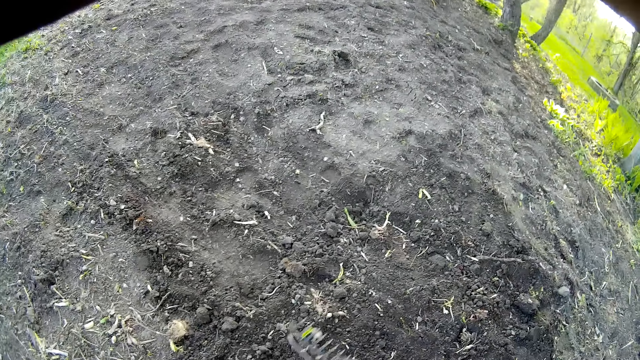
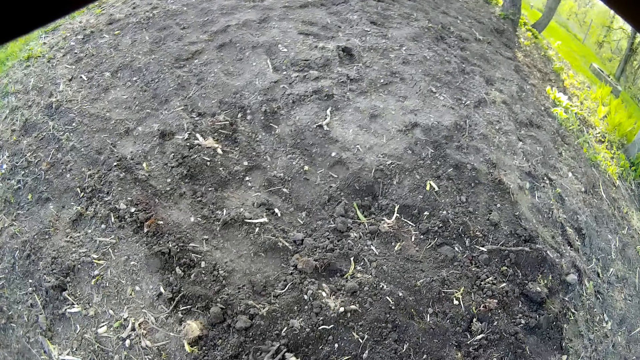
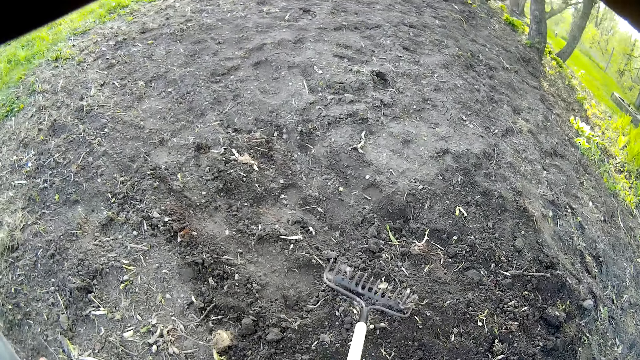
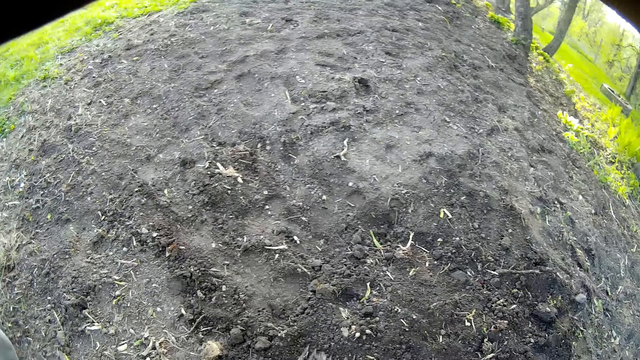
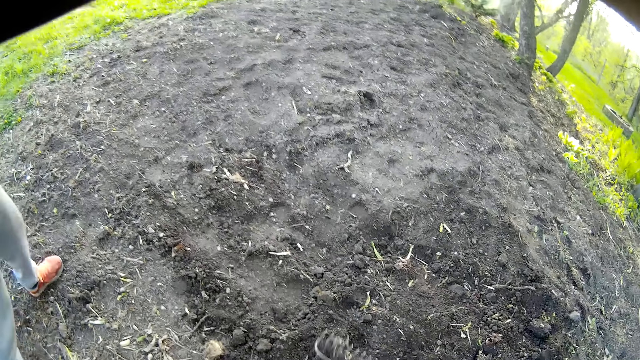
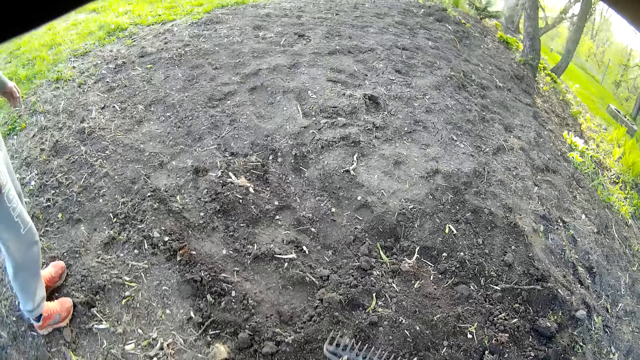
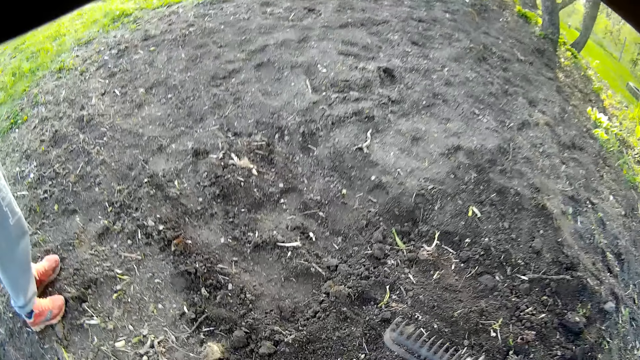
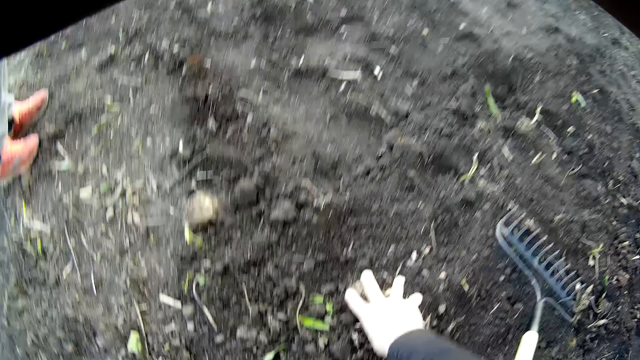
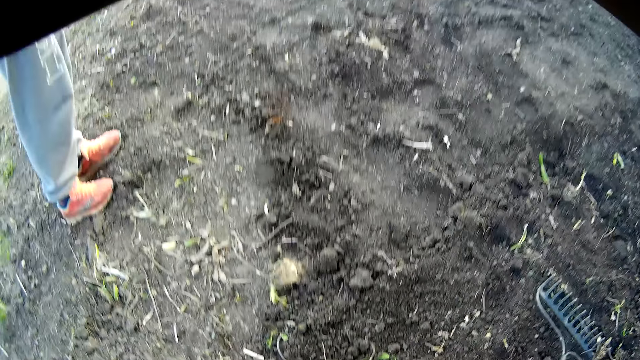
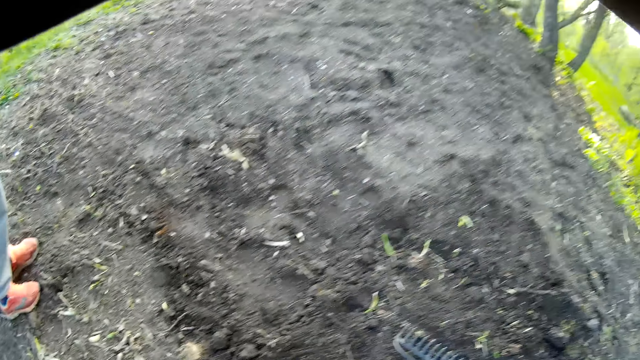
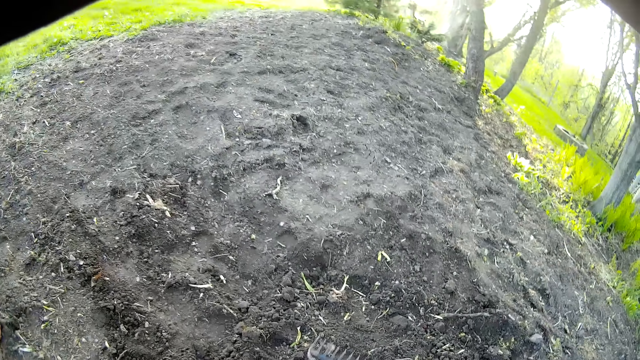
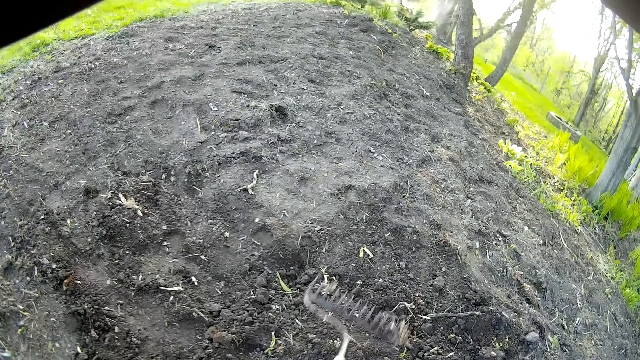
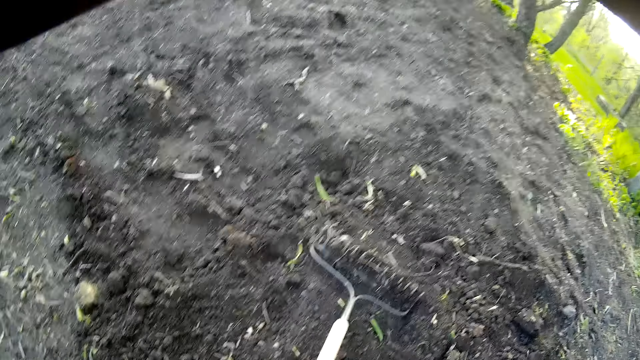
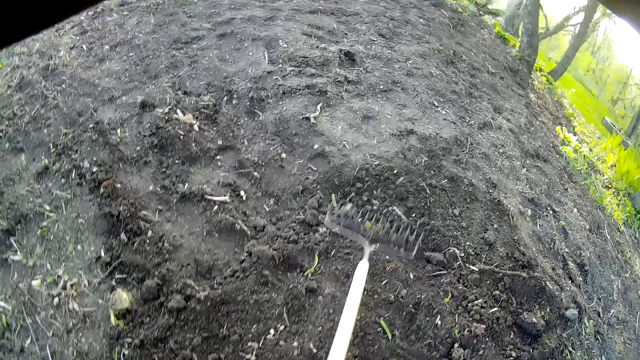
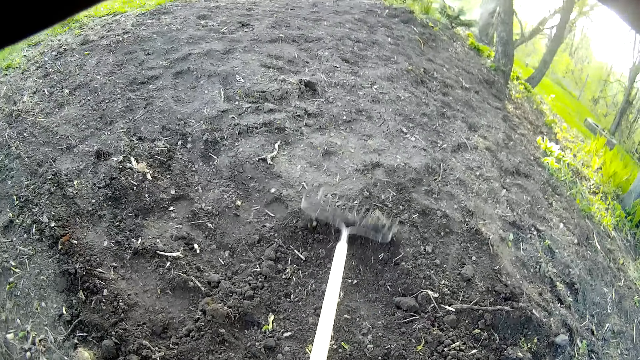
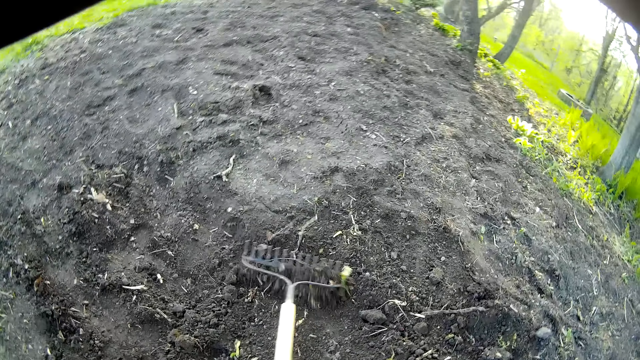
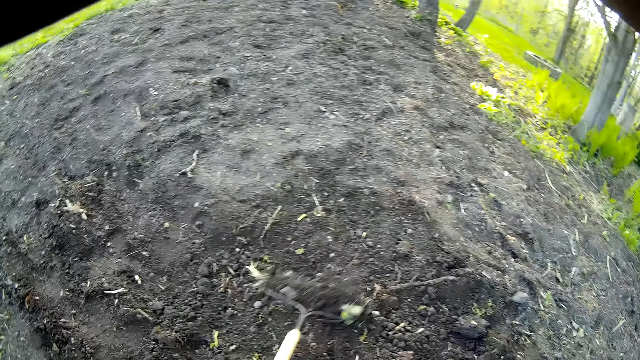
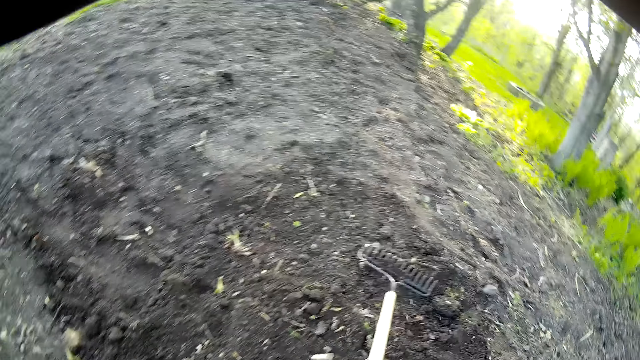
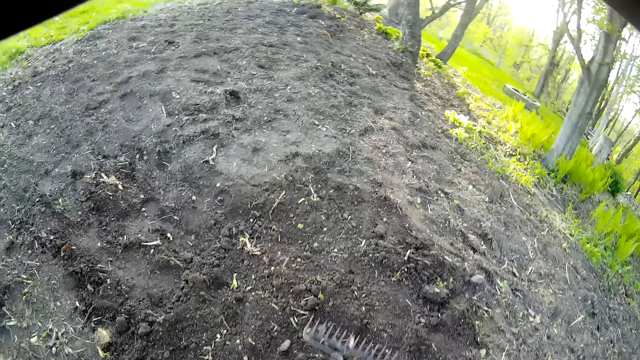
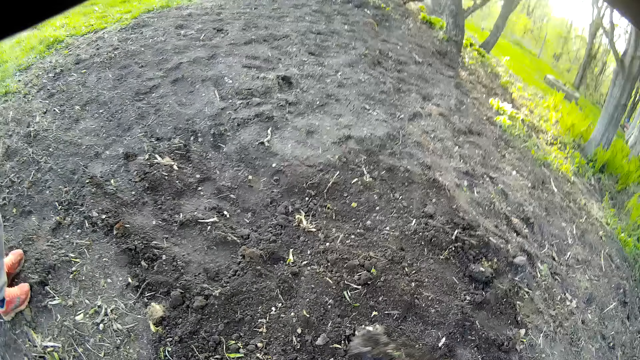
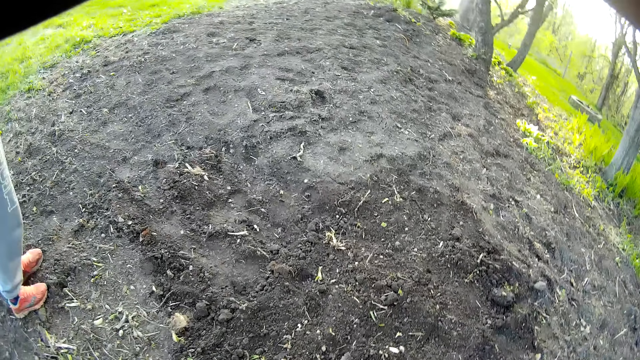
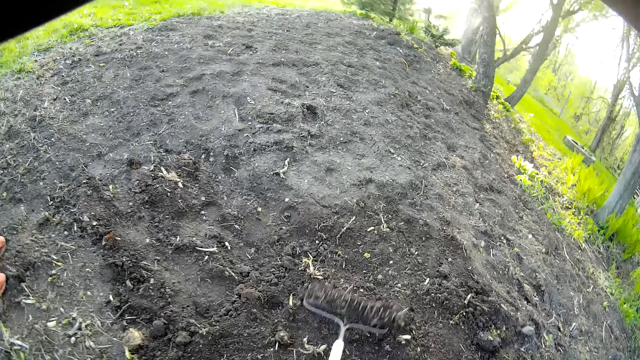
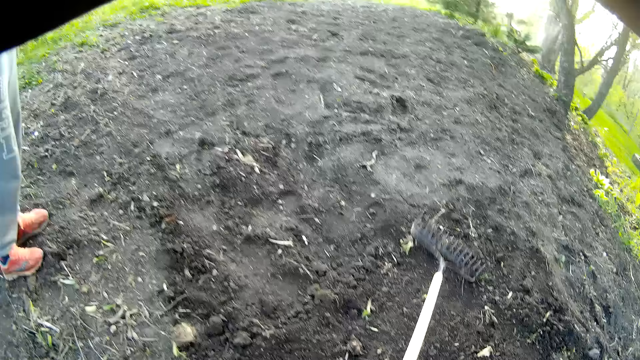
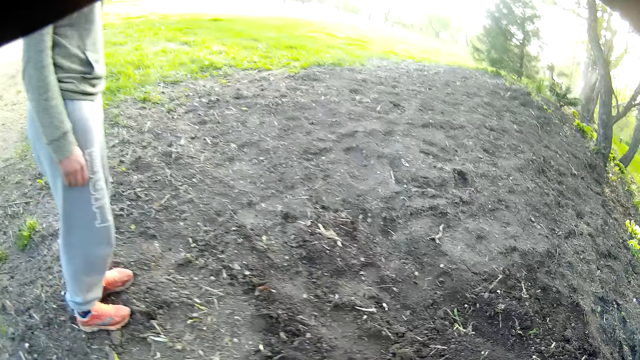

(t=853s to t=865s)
The camera wearer spreads the soil with a rake. They pick something on the ground. They spread the soil with the rake.

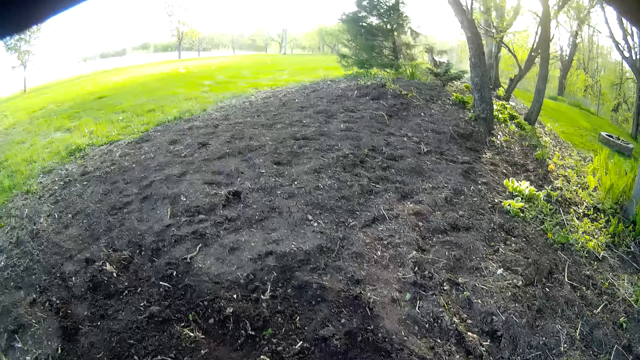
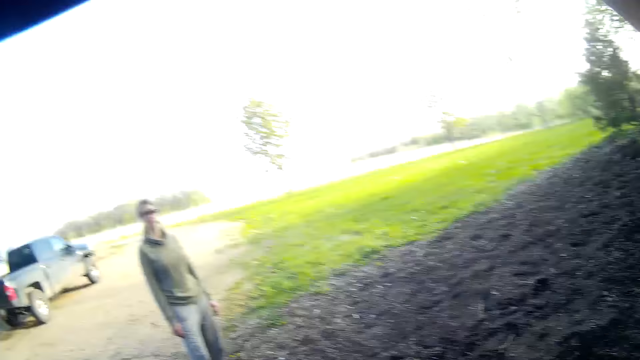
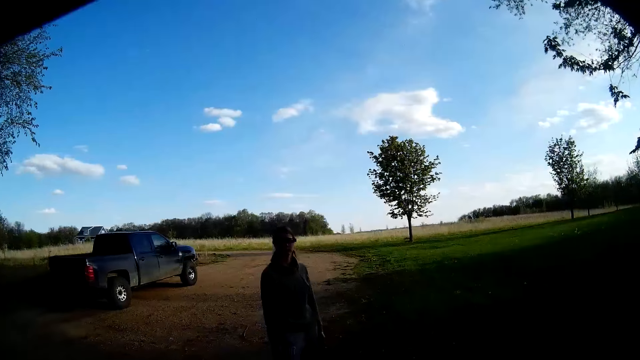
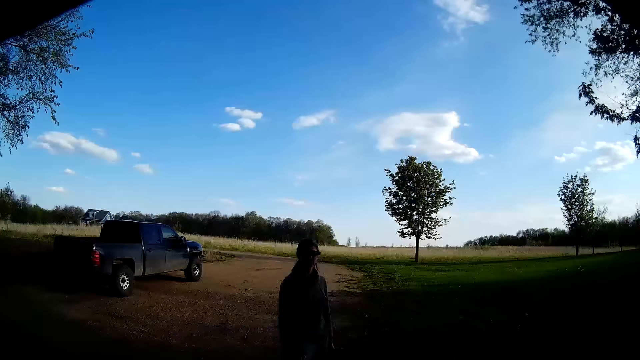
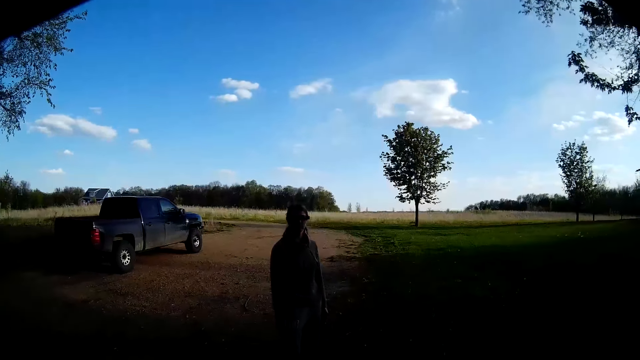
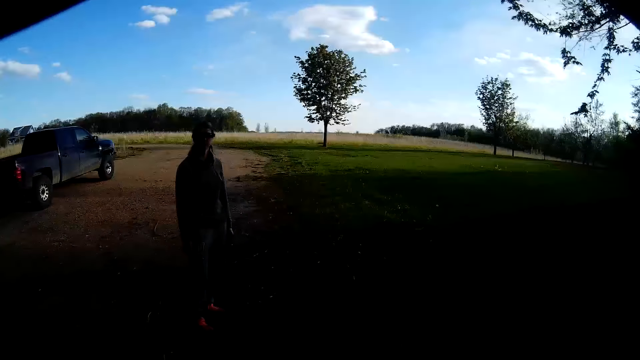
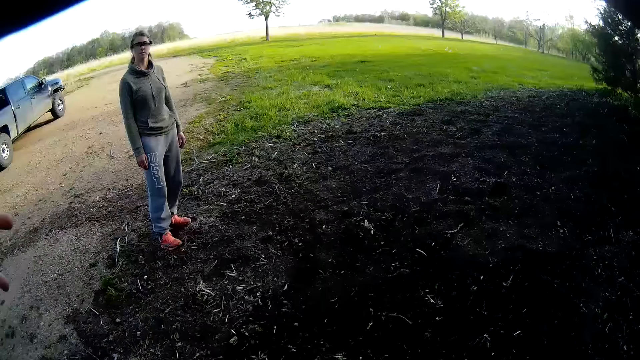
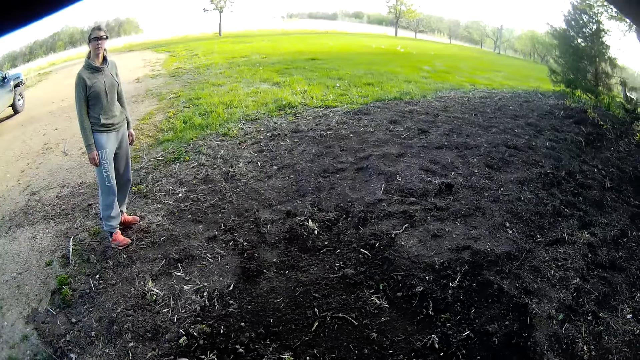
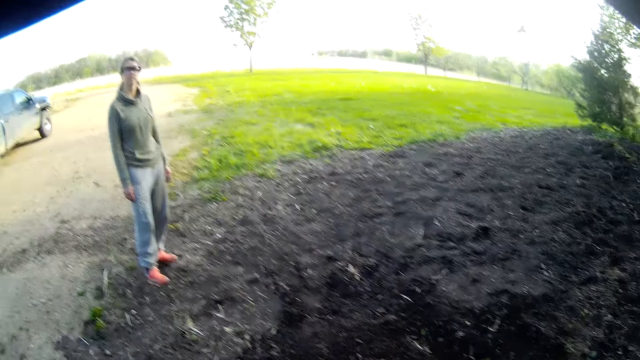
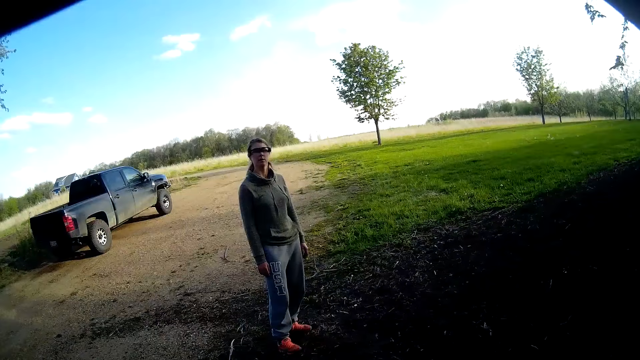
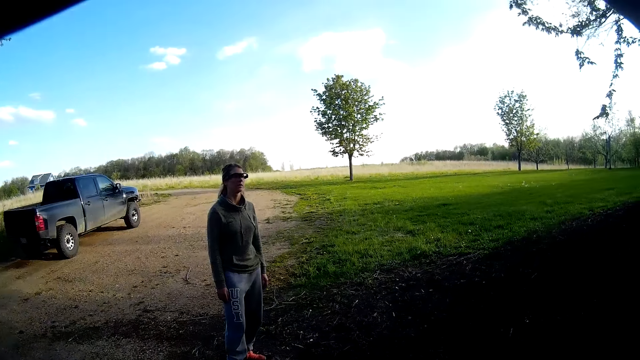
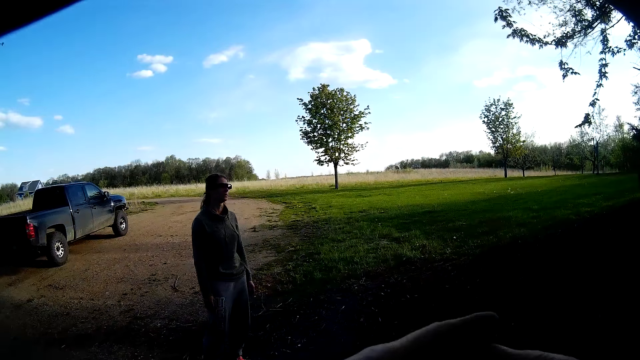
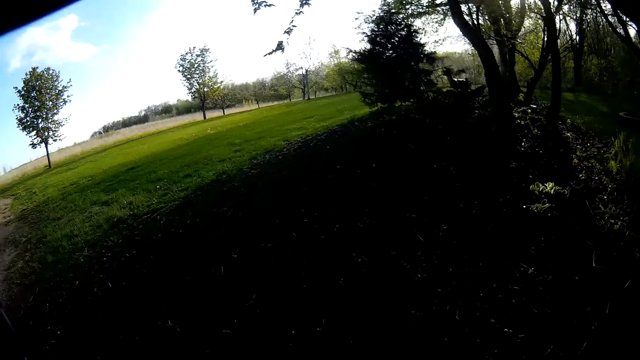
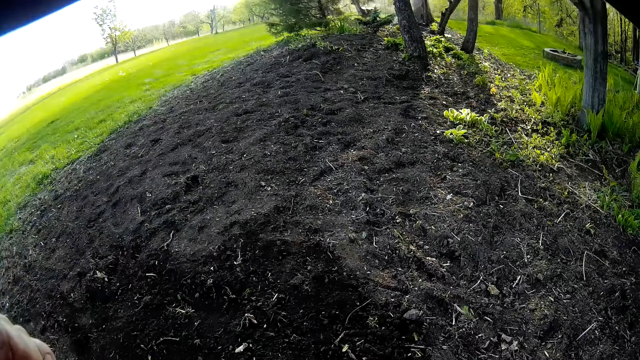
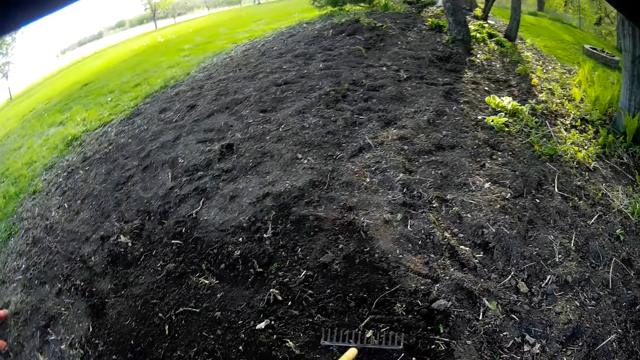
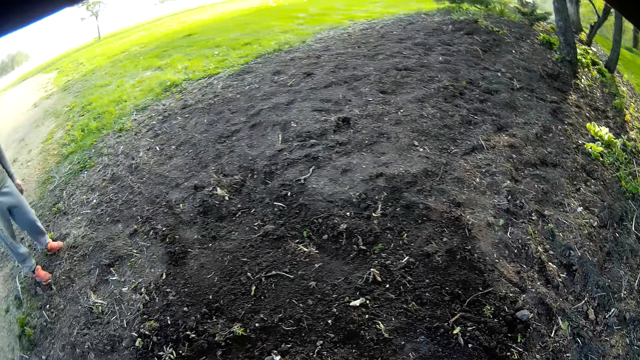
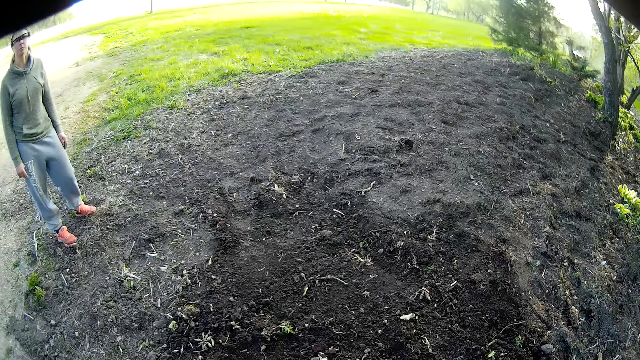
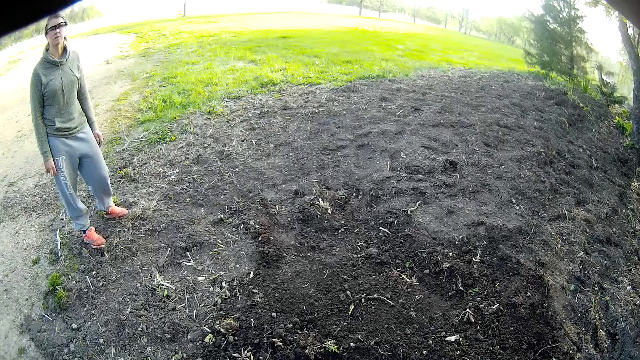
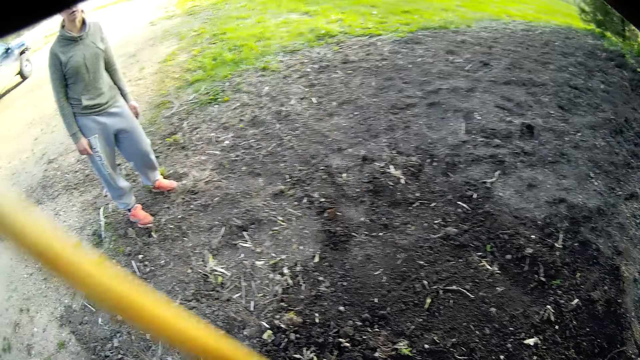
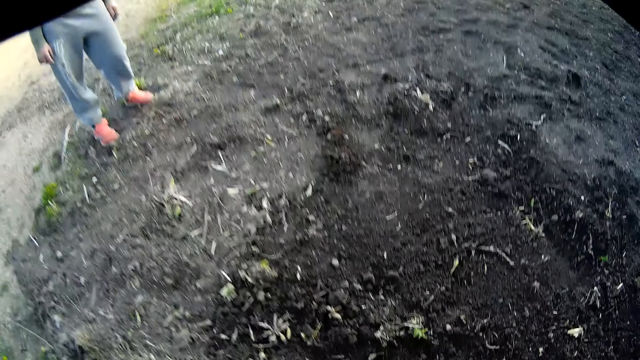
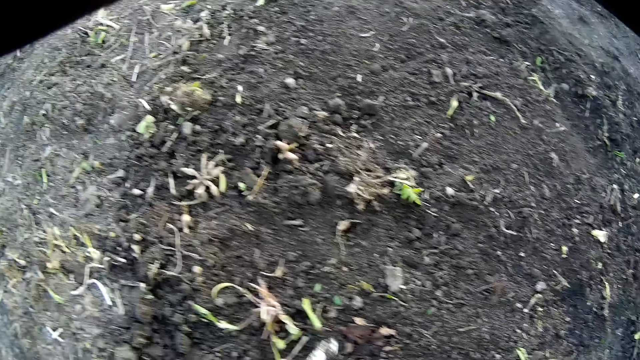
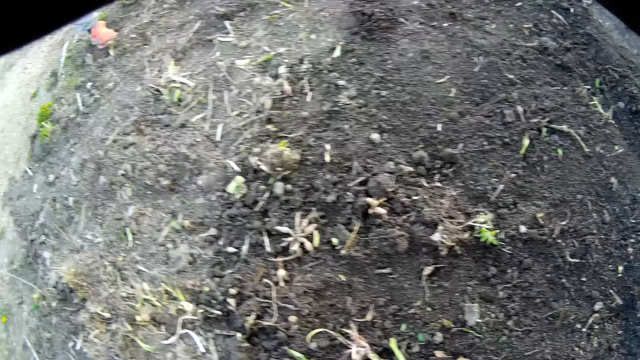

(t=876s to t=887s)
The camera wearer looks around the field. They interact with a woman. They look around the field.
